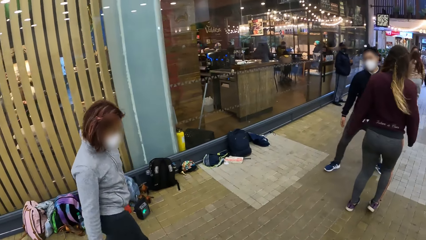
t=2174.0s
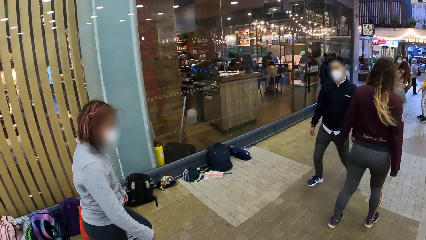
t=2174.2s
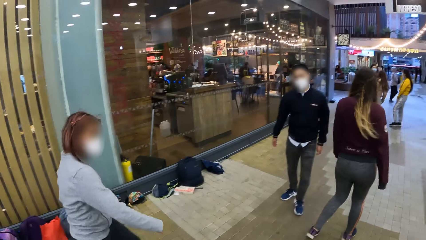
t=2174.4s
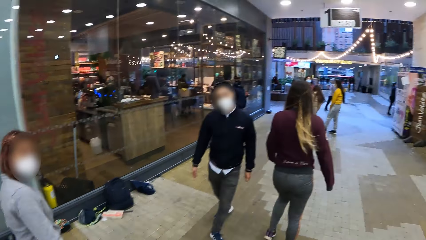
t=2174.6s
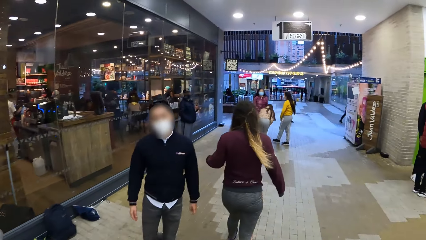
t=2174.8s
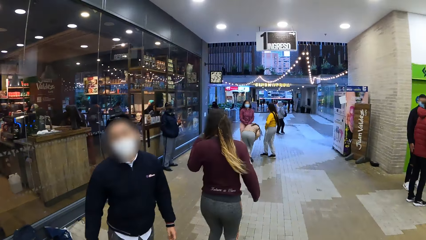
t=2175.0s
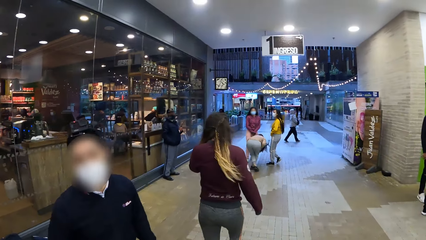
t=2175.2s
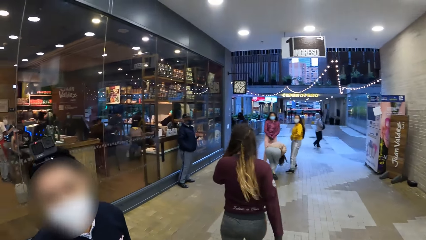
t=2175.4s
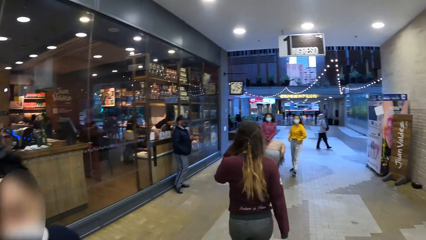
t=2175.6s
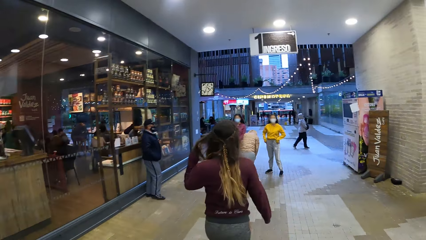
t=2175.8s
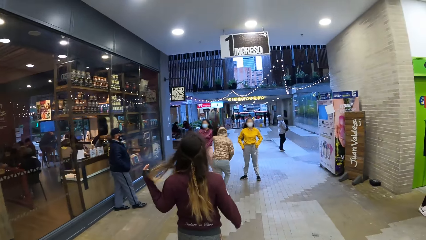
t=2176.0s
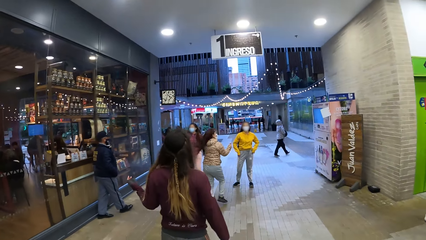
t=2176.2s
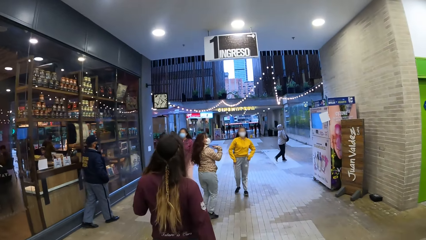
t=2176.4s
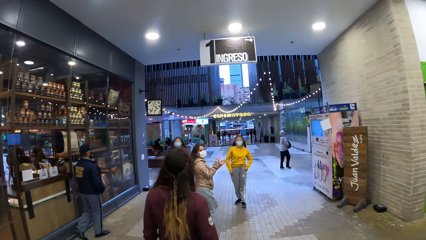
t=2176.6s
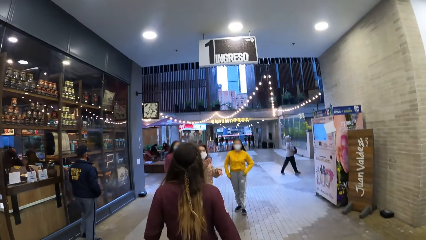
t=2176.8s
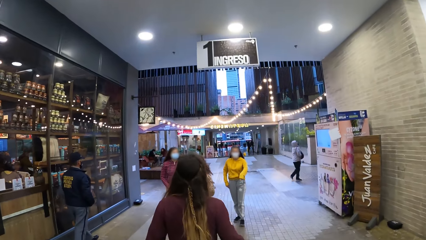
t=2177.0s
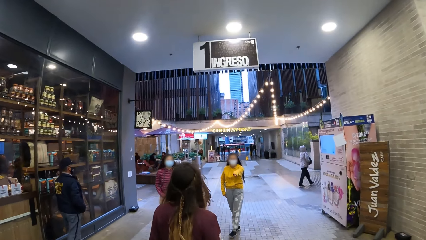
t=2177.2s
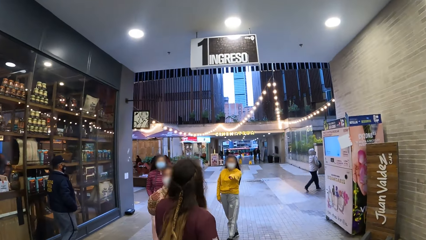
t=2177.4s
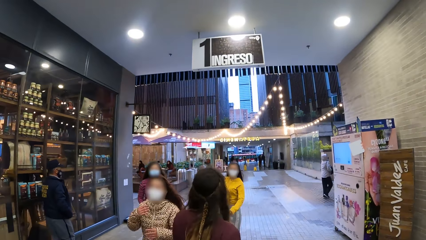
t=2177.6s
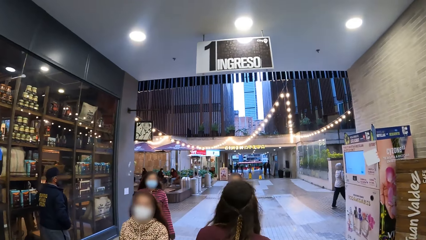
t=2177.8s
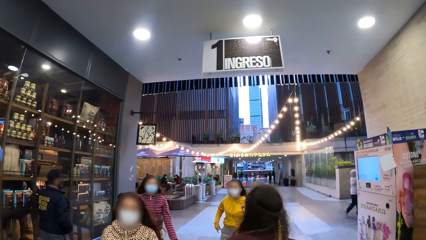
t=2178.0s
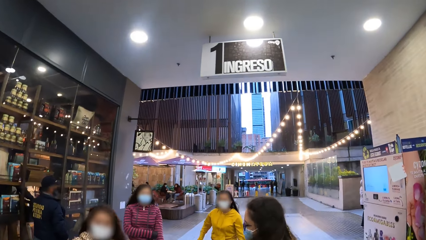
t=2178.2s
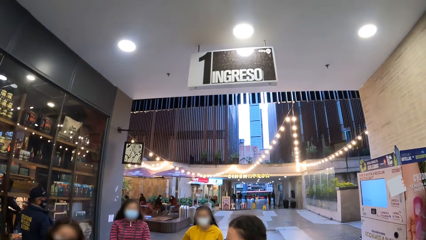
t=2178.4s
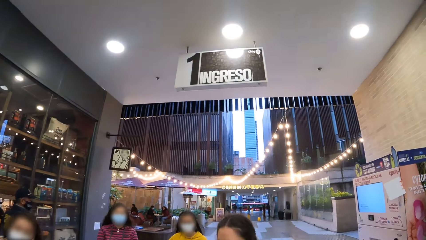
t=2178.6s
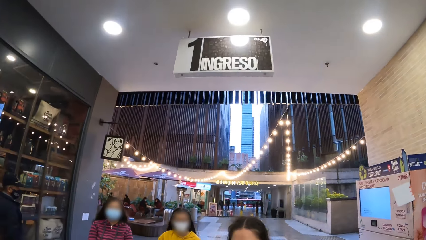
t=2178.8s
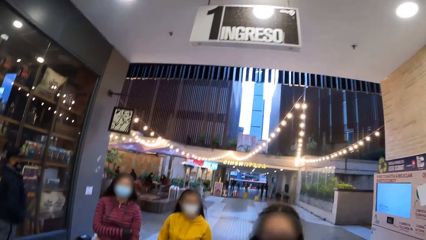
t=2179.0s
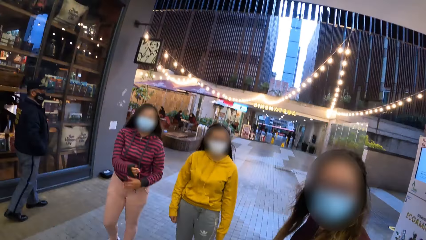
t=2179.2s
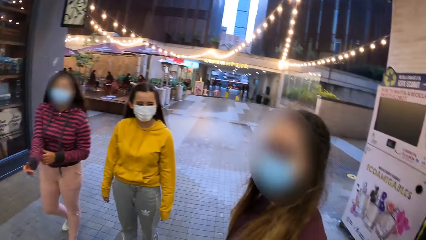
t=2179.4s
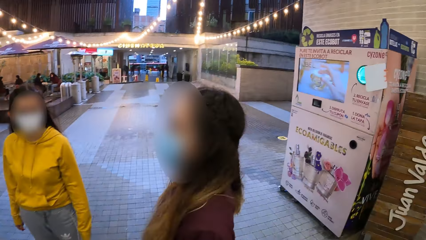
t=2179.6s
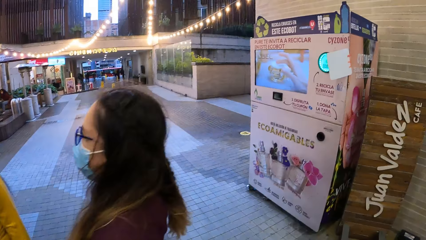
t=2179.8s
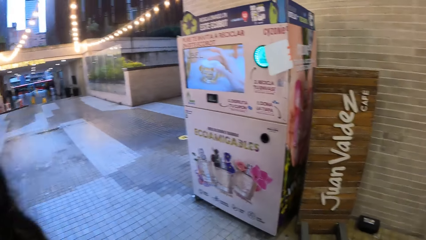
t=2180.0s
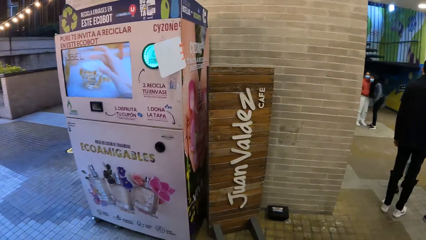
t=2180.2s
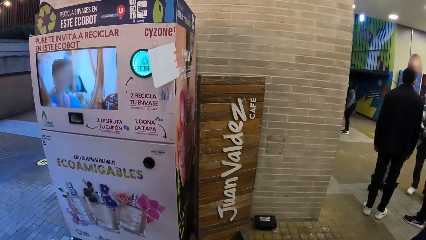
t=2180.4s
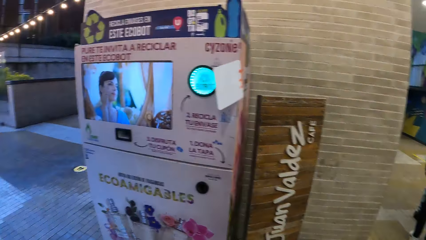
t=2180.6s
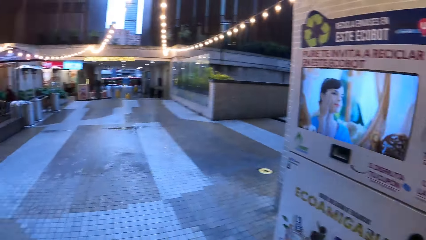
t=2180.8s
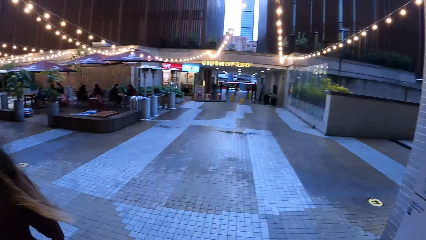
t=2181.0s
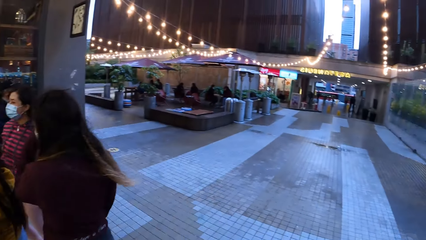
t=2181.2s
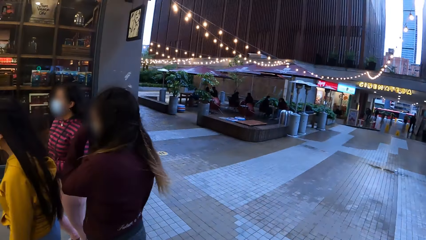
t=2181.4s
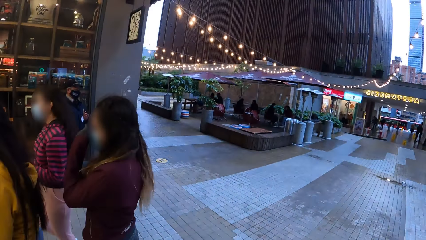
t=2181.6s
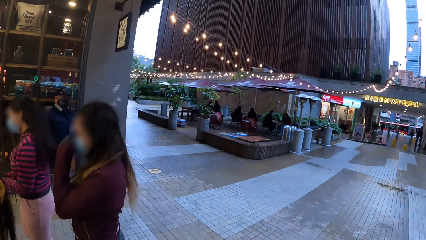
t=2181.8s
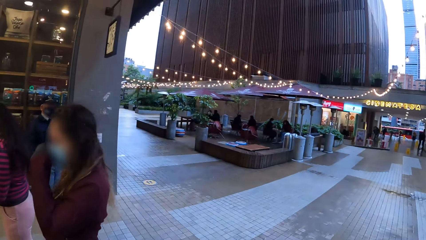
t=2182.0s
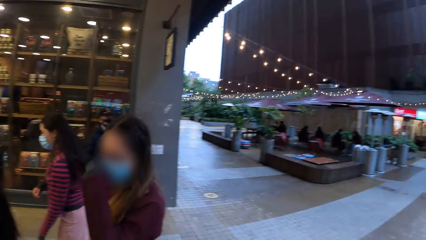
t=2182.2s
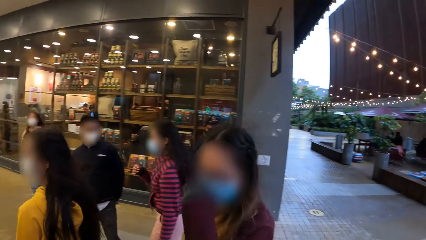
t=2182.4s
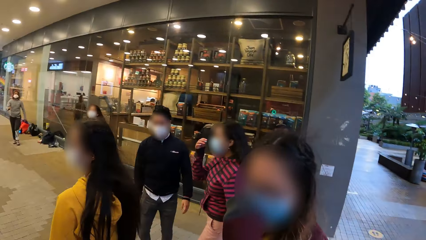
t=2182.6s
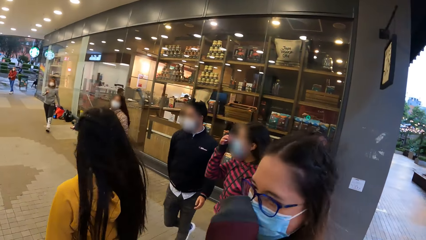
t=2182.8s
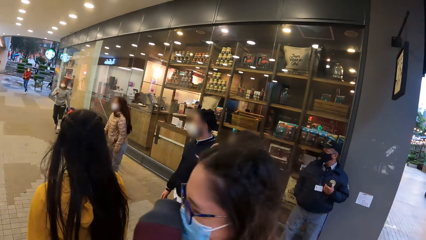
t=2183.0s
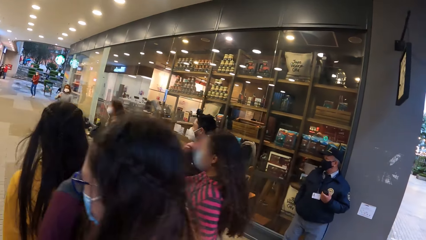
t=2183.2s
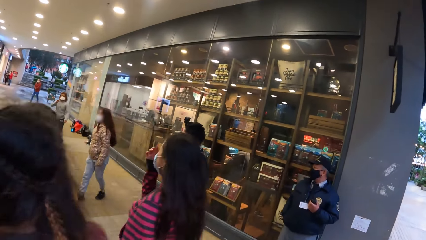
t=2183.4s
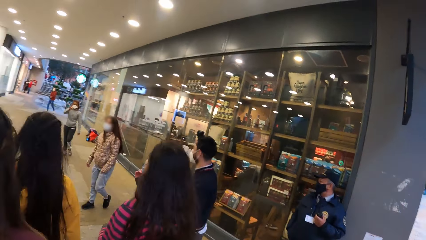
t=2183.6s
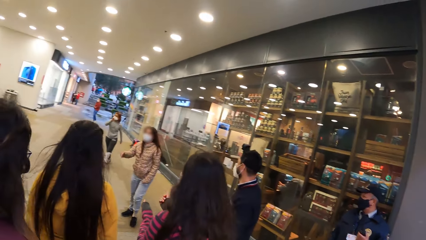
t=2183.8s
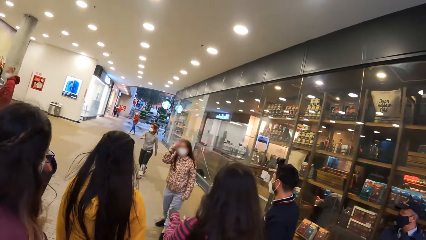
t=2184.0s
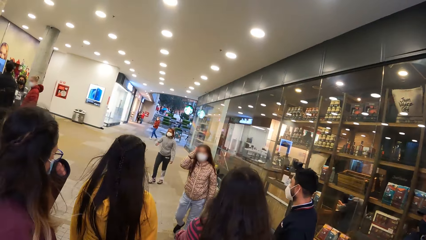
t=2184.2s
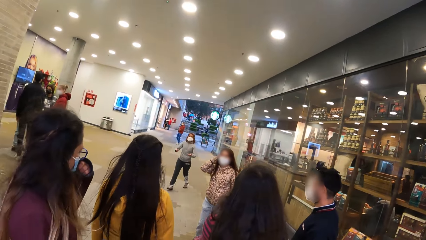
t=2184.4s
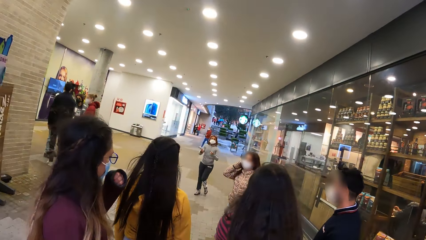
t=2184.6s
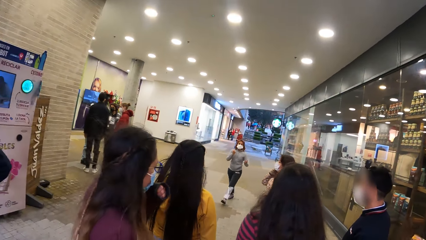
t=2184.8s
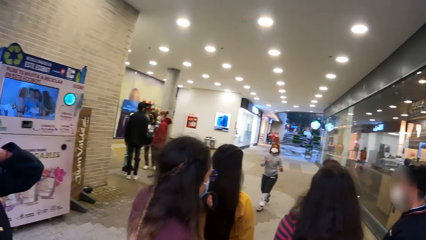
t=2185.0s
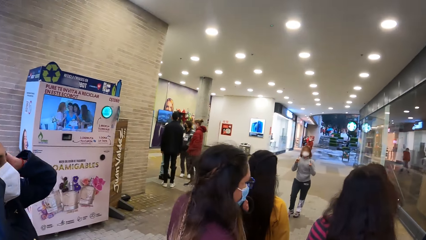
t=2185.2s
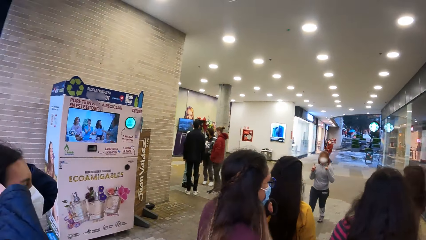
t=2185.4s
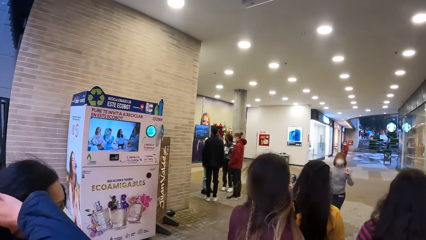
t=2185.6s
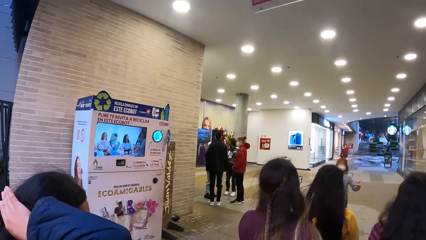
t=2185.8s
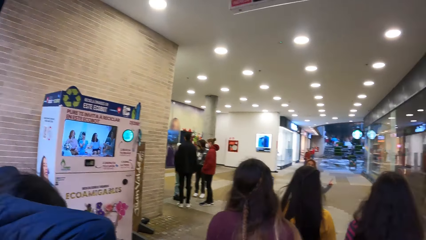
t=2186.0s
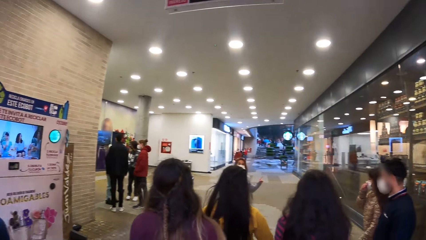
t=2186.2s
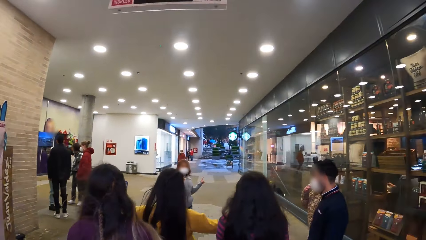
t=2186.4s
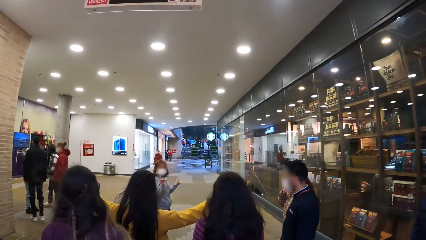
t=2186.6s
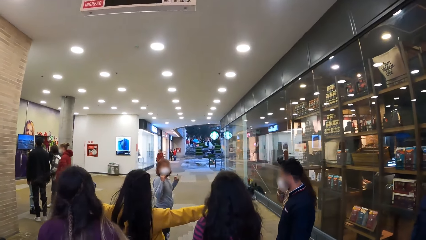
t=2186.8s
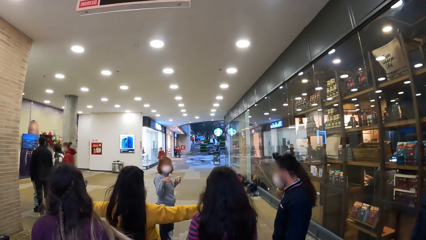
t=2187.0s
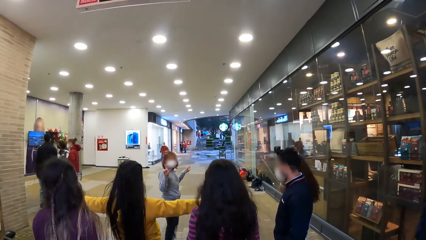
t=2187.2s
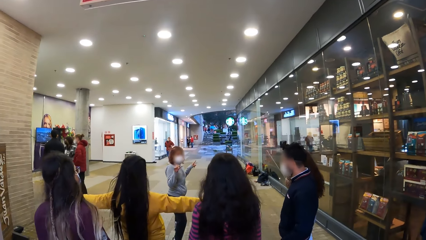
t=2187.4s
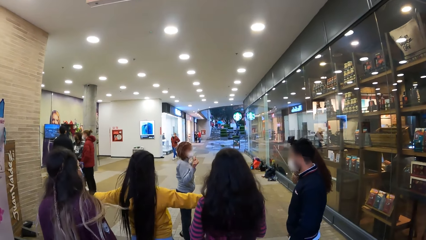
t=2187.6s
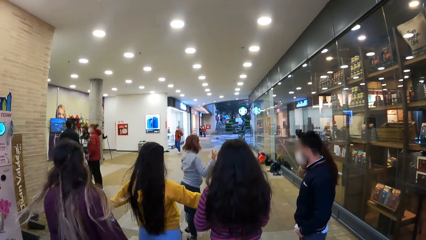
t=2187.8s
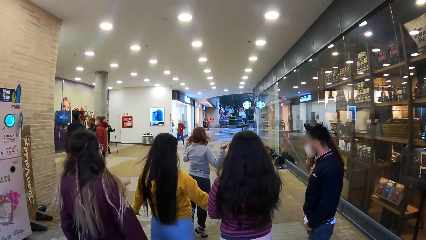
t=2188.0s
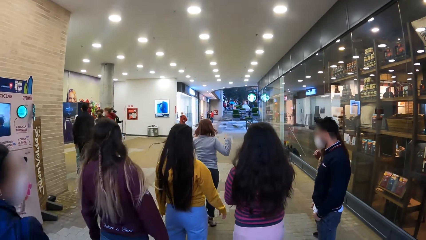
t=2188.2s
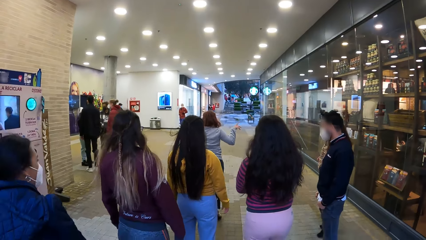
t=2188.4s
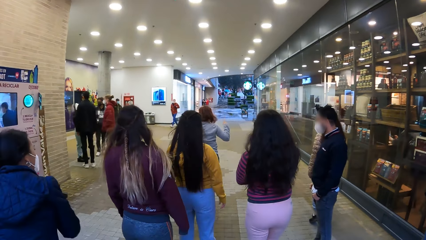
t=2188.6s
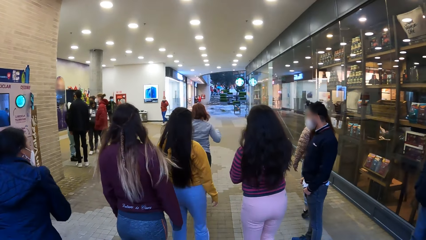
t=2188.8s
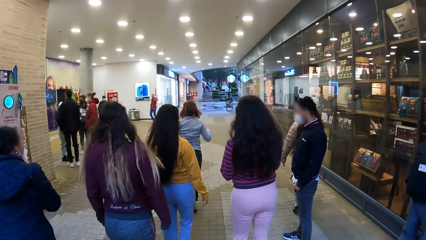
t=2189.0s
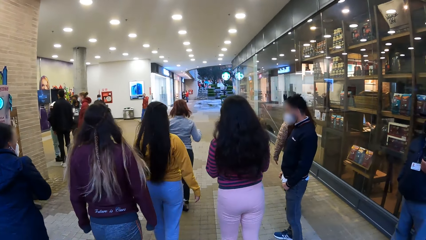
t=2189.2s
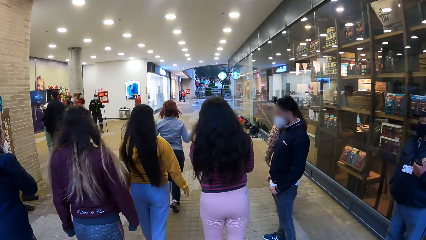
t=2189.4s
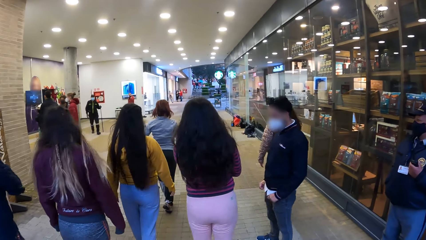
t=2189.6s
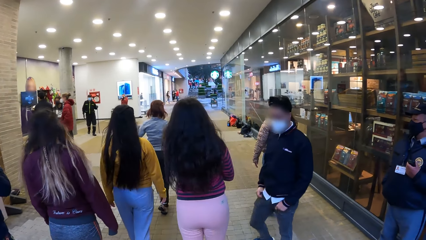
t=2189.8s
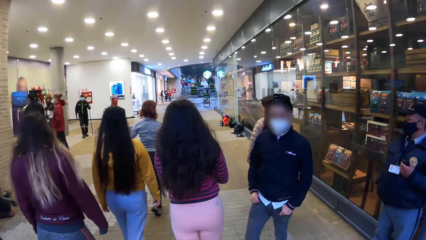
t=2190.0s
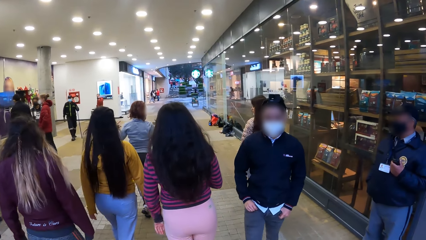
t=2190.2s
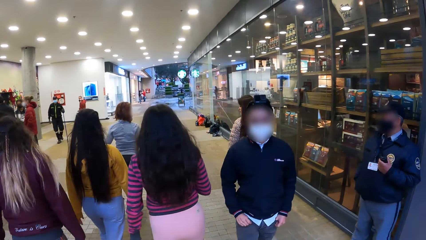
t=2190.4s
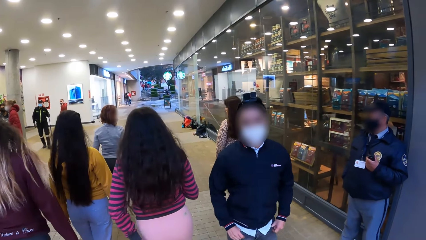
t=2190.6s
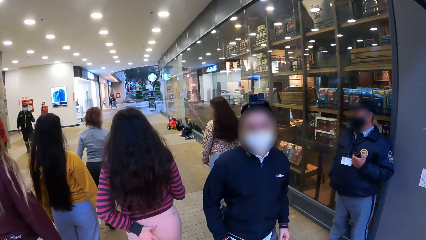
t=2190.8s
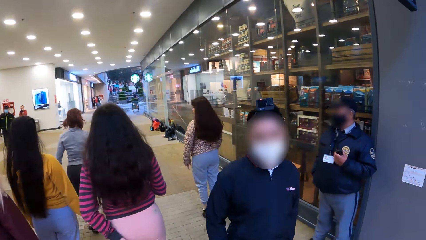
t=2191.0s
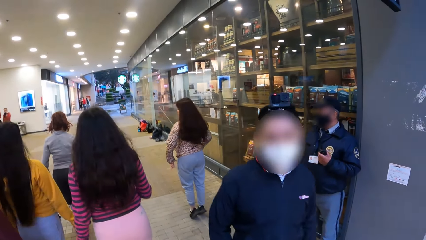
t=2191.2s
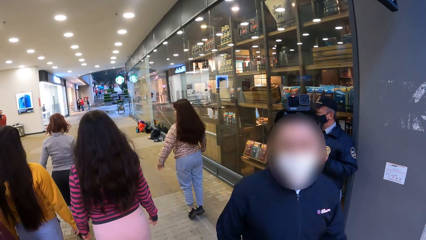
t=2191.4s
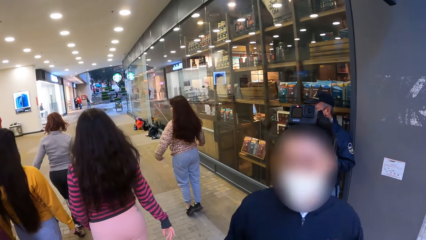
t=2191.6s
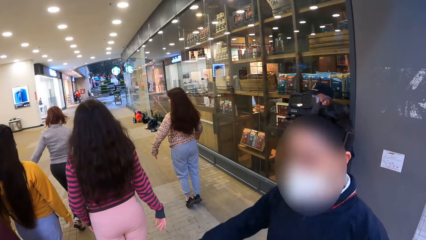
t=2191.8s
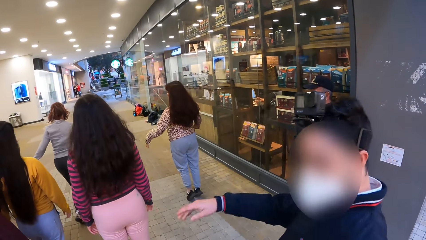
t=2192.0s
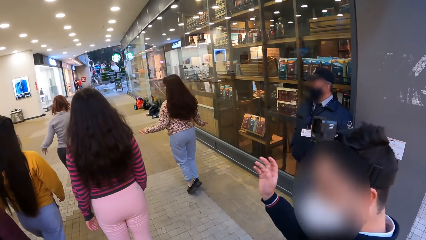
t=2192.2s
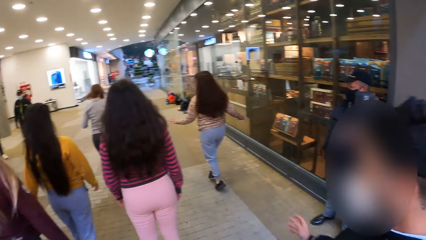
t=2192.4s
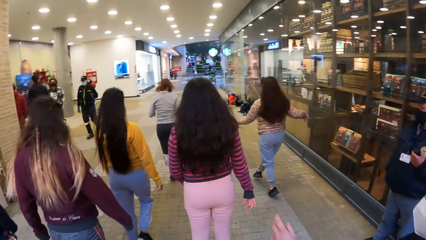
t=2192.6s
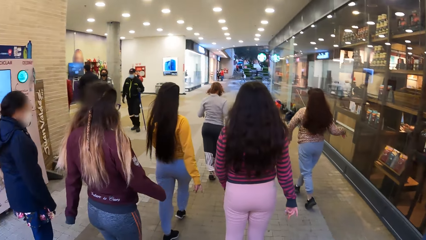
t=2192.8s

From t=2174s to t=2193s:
The camera wearer looks around.
